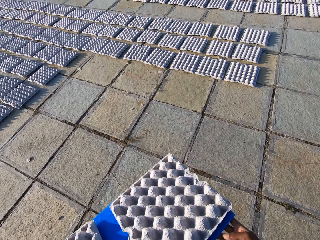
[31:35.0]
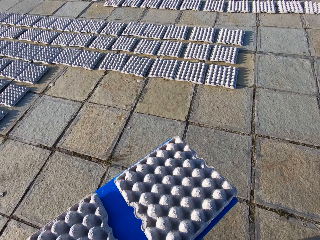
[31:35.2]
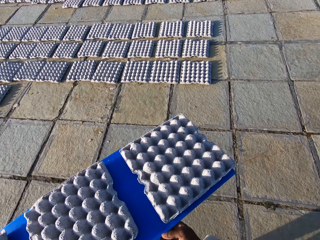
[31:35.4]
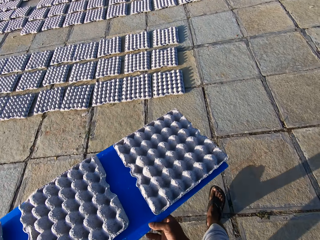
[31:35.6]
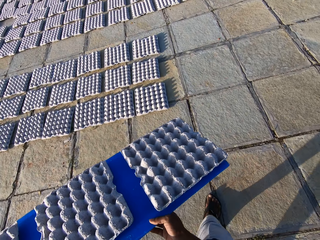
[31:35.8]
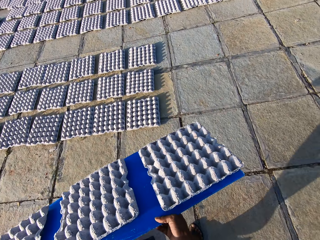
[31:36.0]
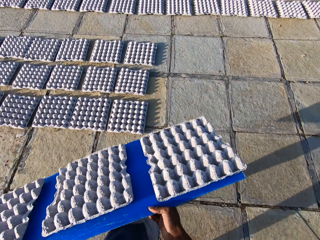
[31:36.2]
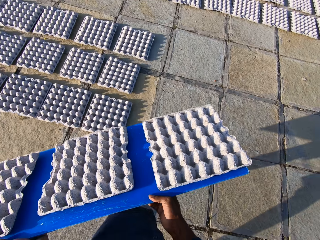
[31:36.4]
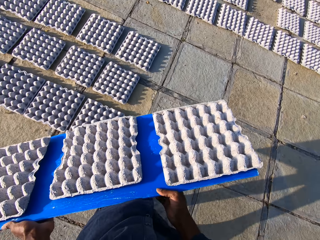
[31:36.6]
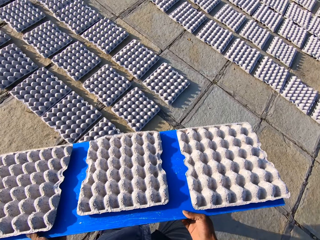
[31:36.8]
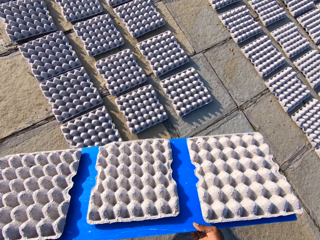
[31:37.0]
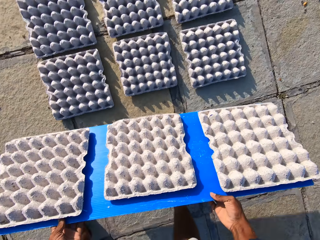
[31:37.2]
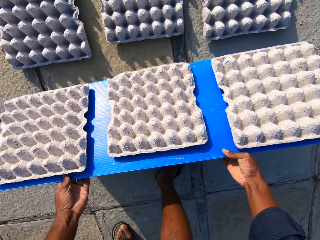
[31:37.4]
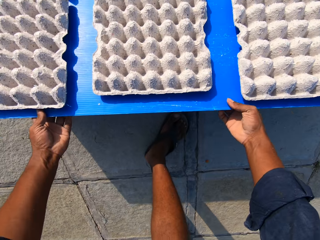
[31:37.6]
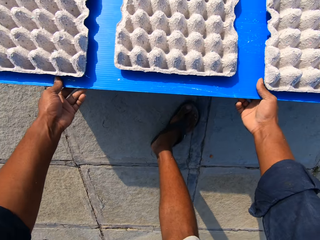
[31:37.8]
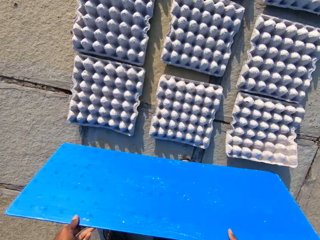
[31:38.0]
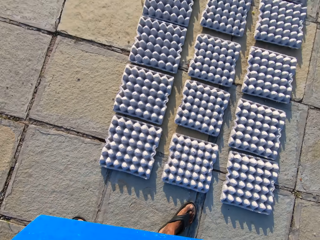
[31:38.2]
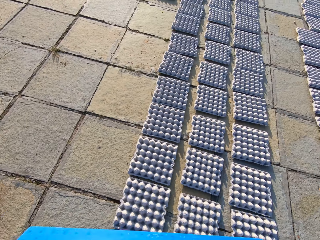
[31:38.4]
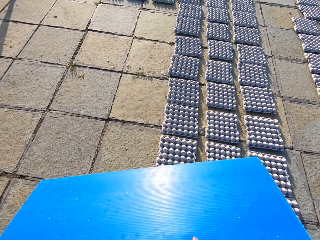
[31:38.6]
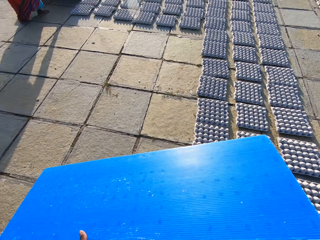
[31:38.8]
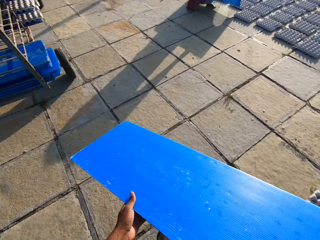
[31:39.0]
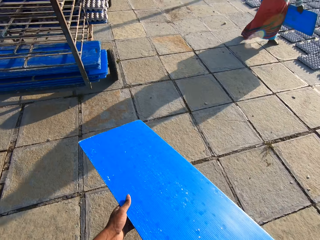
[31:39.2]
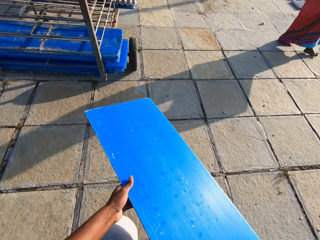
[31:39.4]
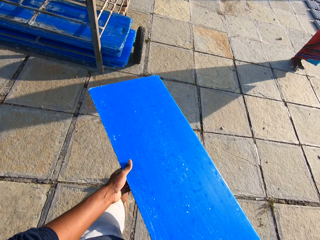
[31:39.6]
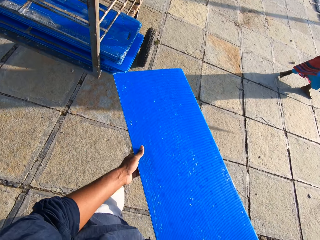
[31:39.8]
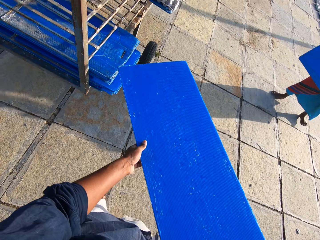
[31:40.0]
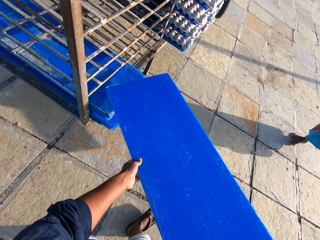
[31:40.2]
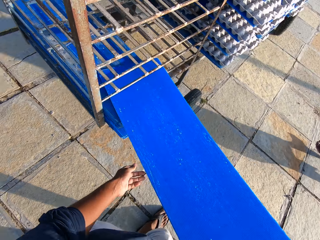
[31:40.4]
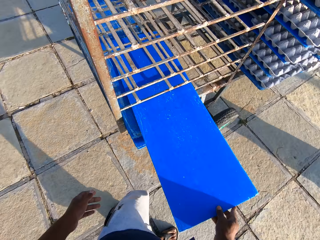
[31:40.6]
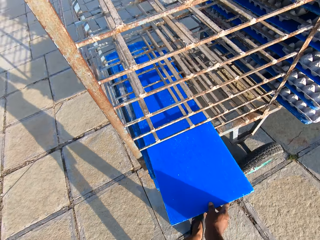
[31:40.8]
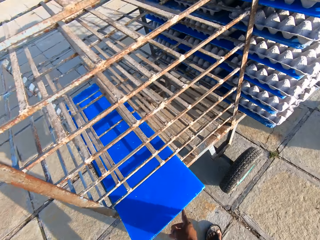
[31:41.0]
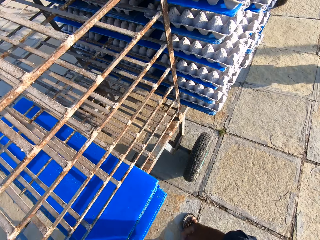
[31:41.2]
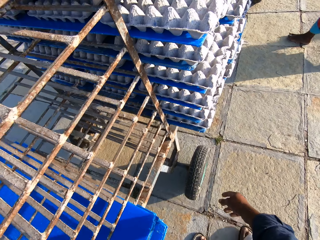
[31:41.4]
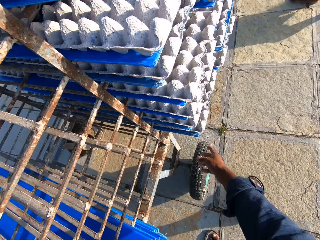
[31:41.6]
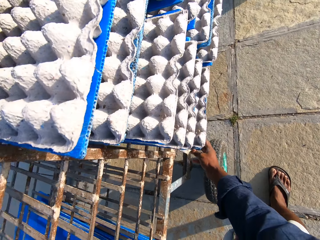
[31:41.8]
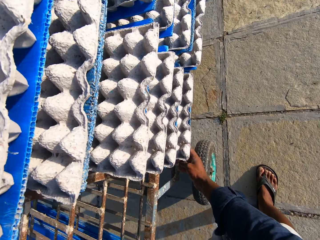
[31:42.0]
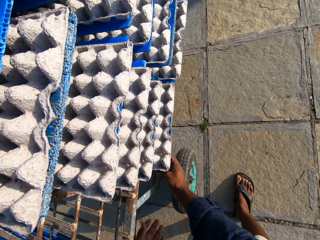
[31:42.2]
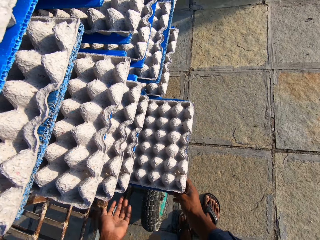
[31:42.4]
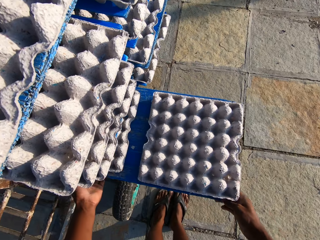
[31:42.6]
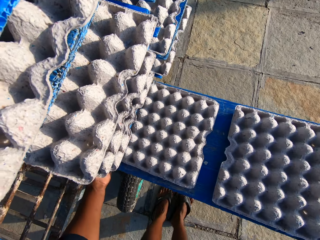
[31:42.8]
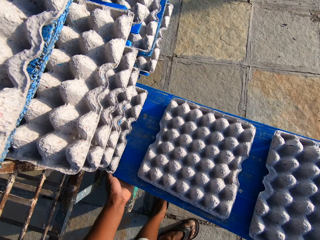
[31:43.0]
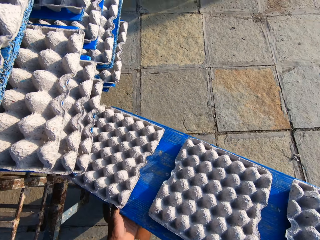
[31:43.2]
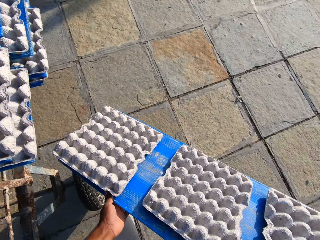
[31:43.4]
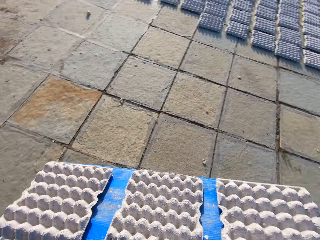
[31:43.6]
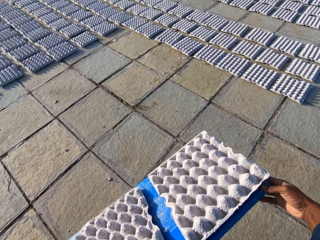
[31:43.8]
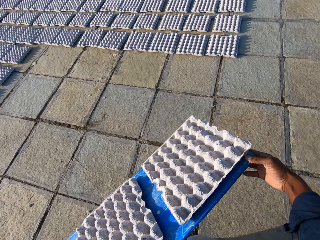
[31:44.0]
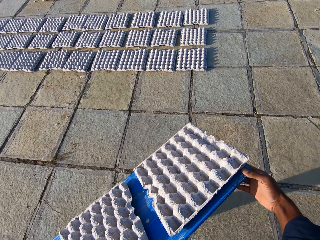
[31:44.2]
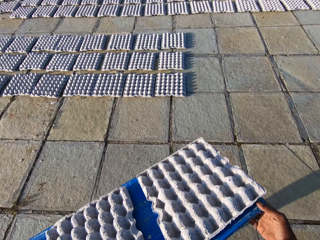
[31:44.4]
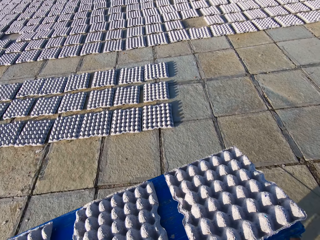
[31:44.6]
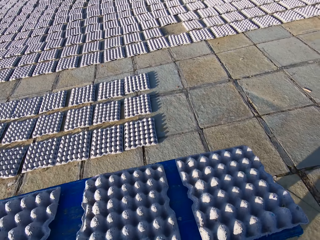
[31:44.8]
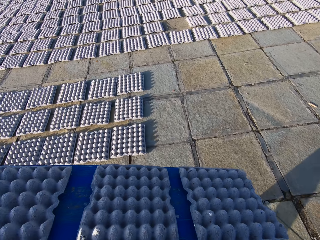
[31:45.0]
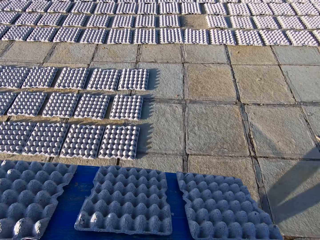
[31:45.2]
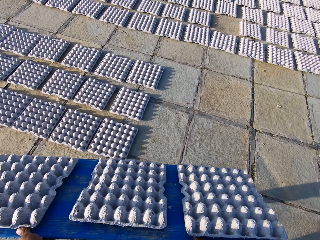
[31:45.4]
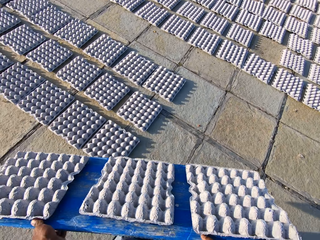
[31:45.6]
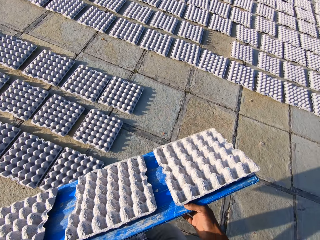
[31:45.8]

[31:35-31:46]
The camera wearer walks with the tray. They slide the egg crates off the tray to the floor. A lady walks around. The camera wearer walks with the tray to the trolley. They put the tray in the trolley. They pull out a tray with egg crates from the trolley. They walk with the tray.

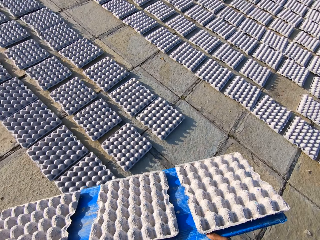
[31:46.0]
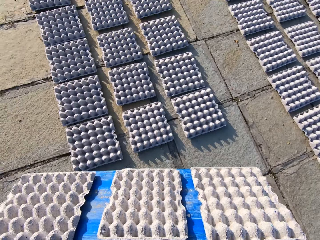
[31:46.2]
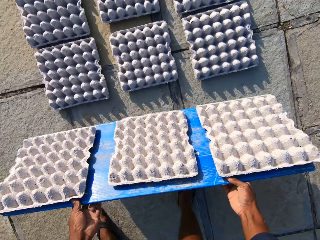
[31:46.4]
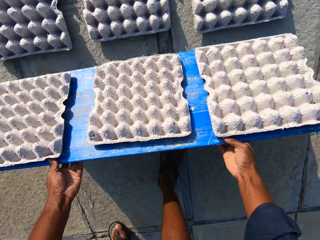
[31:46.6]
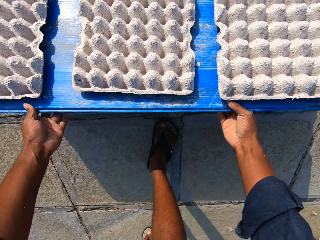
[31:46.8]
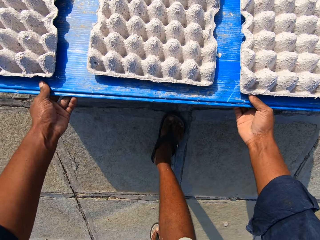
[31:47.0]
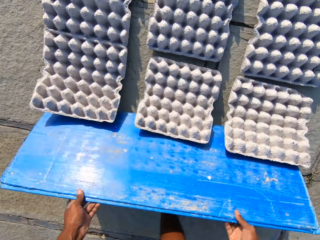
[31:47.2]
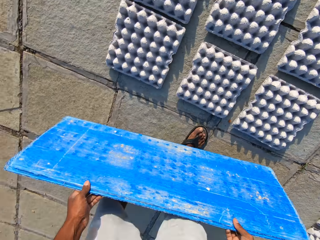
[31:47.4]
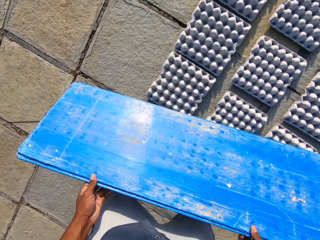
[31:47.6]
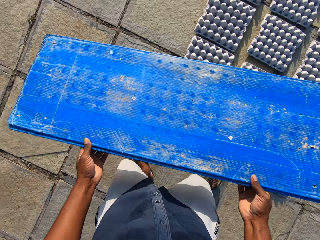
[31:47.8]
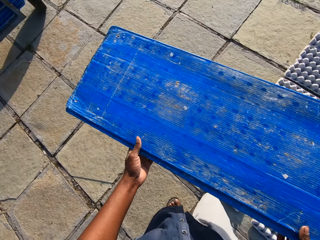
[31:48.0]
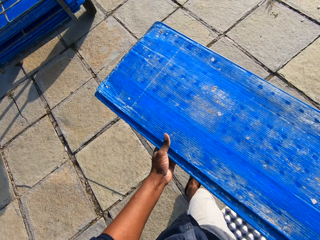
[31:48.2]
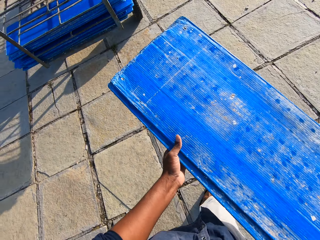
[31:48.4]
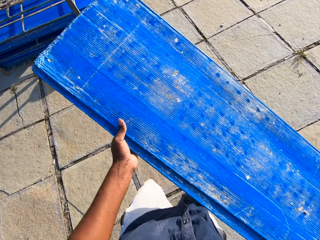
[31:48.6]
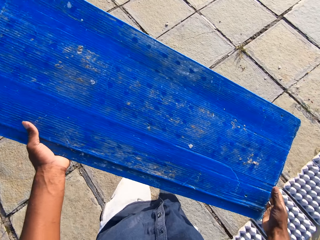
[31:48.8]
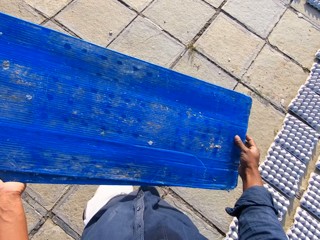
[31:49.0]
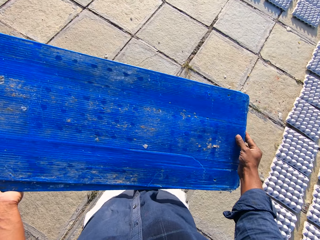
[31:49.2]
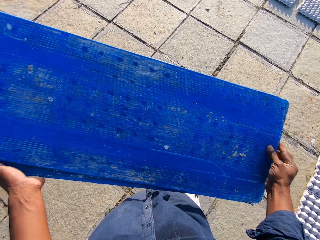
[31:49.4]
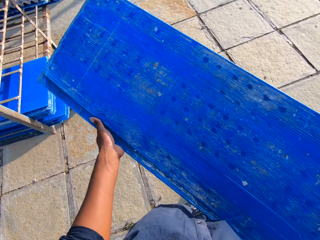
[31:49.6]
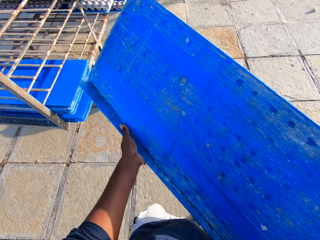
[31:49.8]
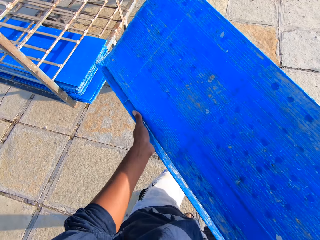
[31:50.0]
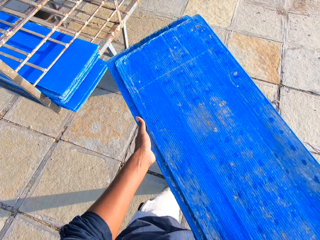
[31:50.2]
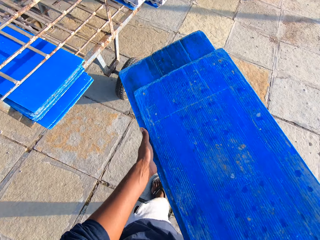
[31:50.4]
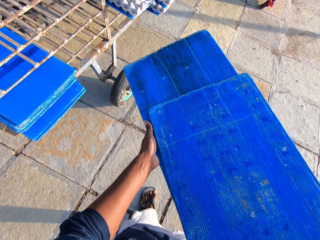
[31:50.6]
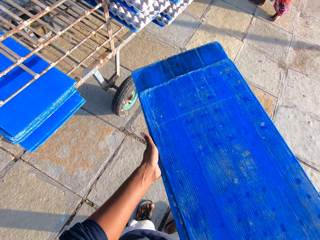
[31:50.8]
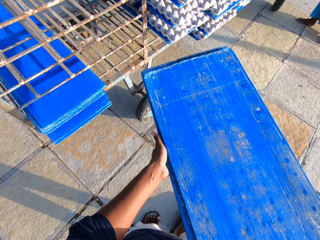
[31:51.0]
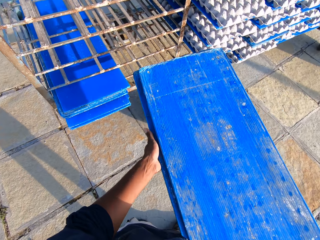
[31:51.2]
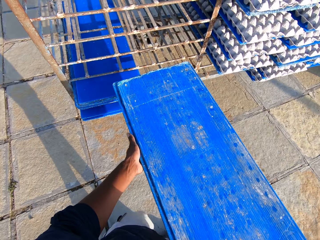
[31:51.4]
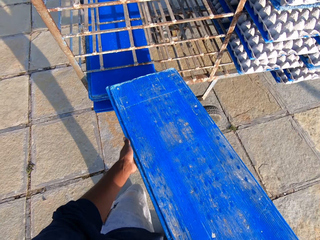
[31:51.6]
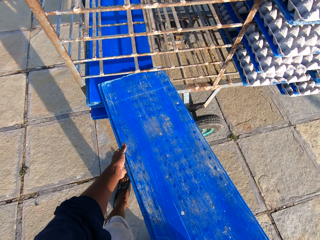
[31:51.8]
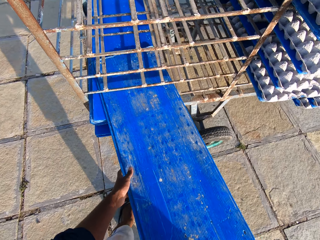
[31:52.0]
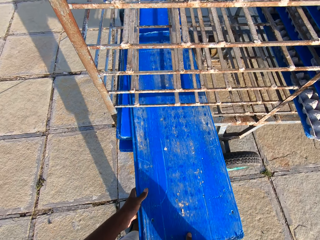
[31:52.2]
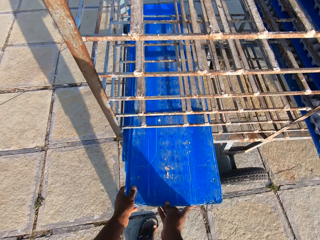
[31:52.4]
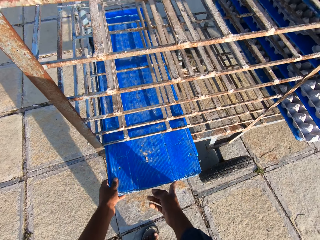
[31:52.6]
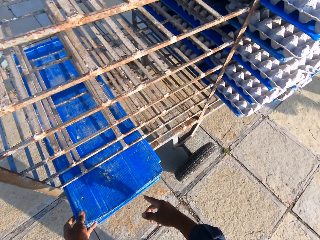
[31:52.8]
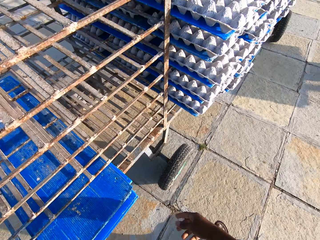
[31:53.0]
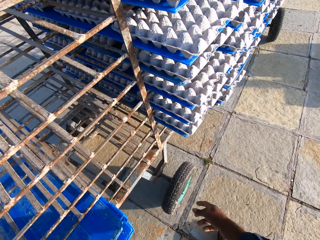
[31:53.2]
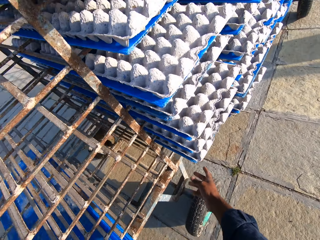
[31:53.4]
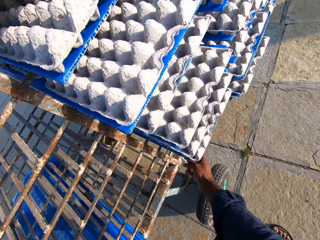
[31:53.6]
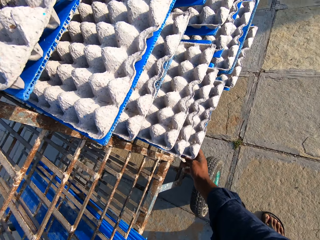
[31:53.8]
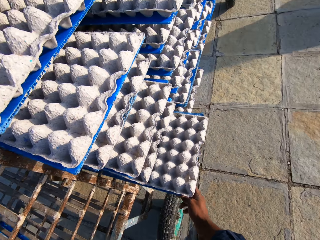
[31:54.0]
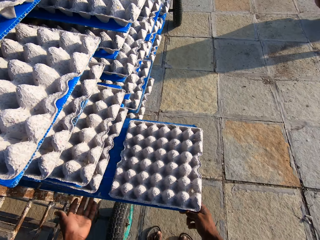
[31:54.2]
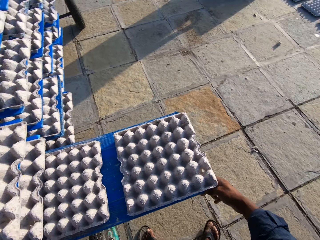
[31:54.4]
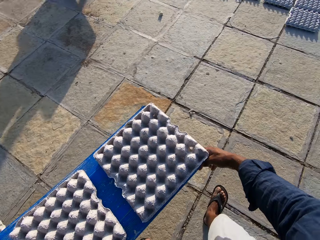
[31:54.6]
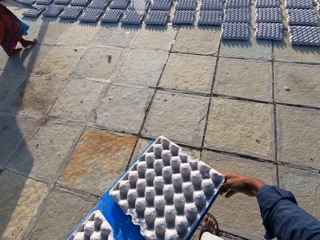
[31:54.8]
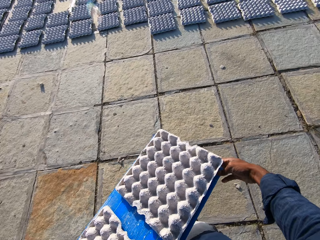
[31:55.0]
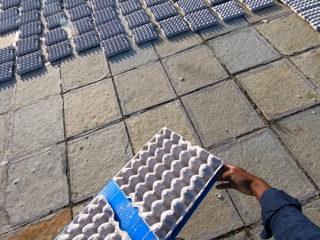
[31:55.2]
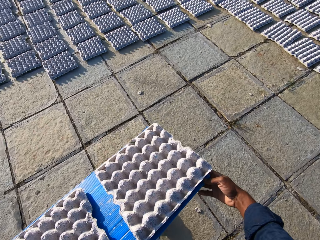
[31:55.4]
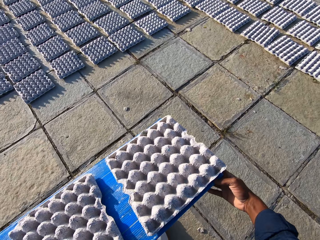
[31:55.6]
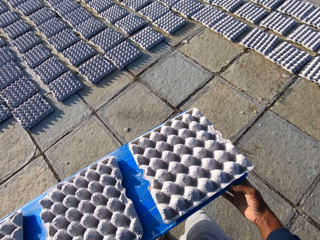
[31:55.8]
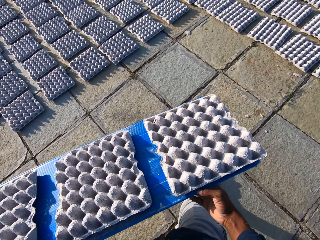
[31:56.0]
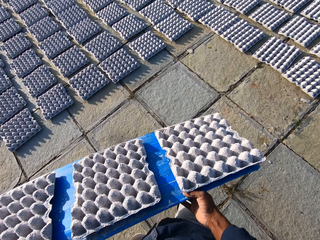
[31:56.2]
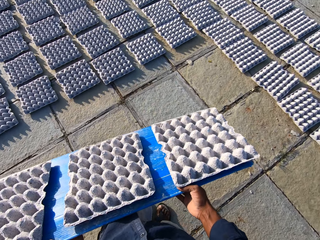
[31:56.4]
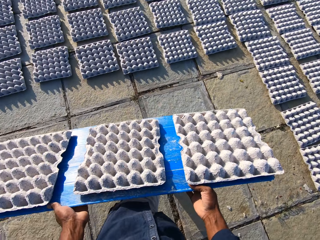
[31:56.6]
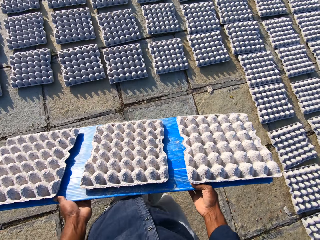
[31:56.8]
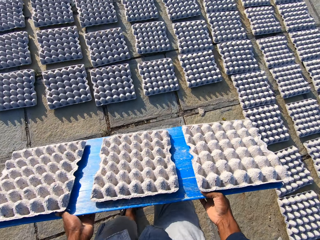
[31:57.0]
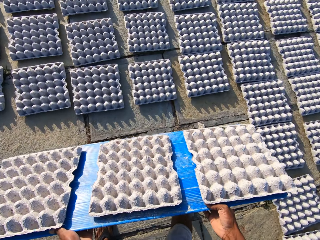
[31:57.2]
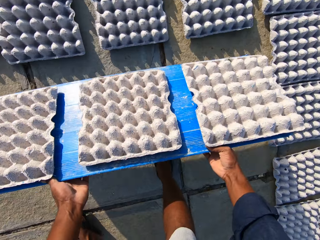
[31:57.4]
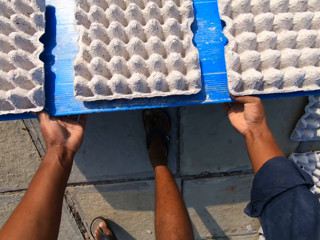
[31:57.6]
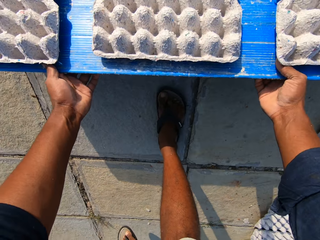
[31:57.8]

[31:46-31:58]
The camera wearer slides the egg crates off the tray to the floor. They walk with the tray to the trolley. A lady walks around. The camera wearer puts the tray in the trolley. They pull out a tray with egg crates from the trolley. The lady walks around. The camera wearer walks with the tray.
